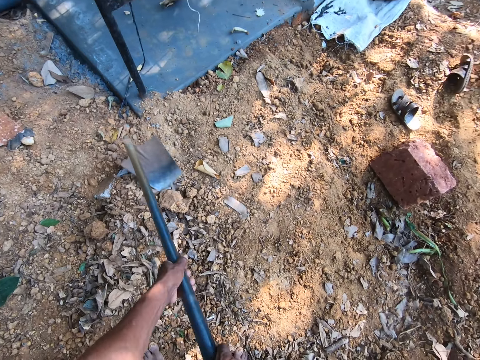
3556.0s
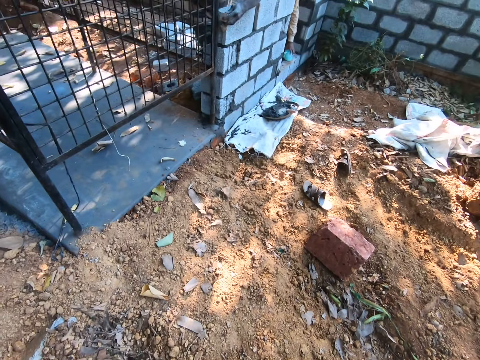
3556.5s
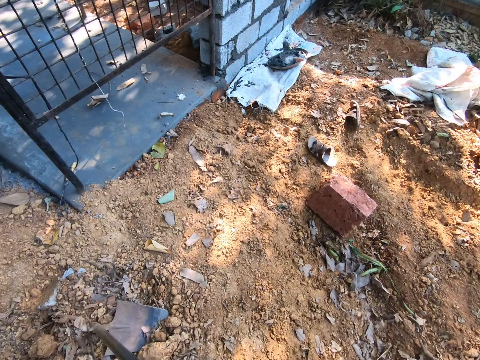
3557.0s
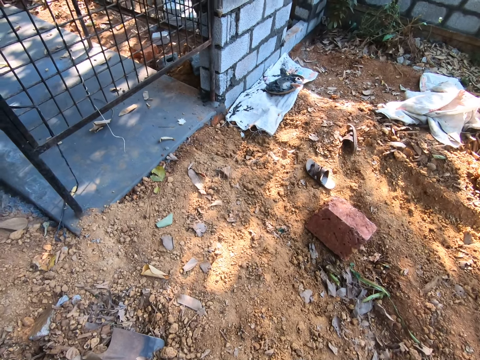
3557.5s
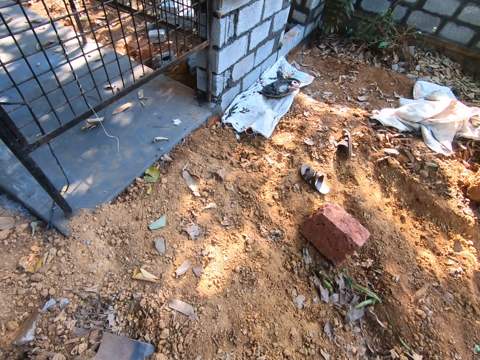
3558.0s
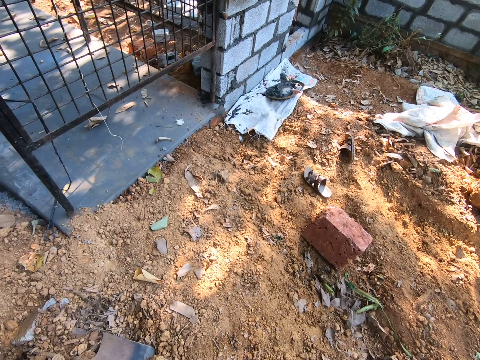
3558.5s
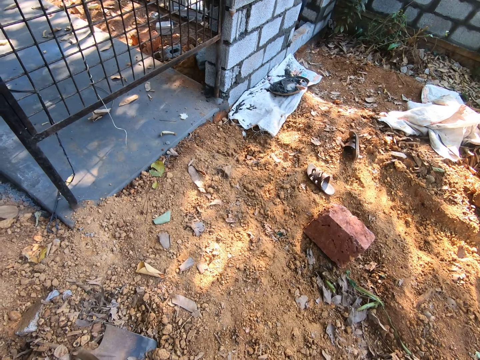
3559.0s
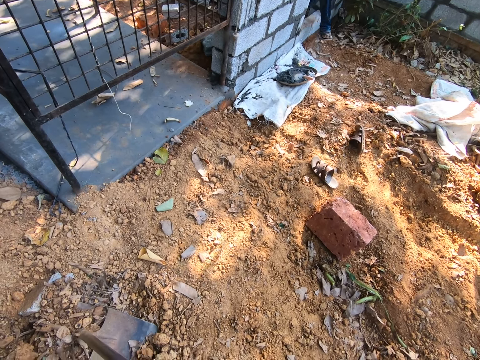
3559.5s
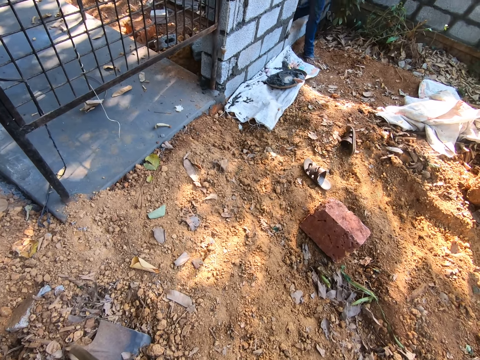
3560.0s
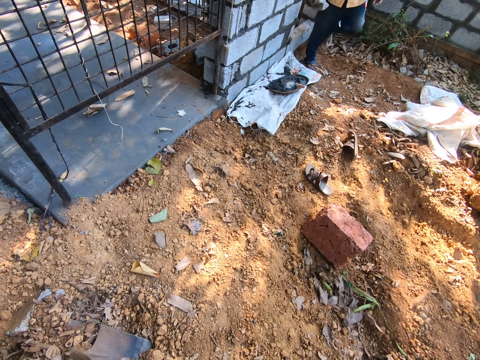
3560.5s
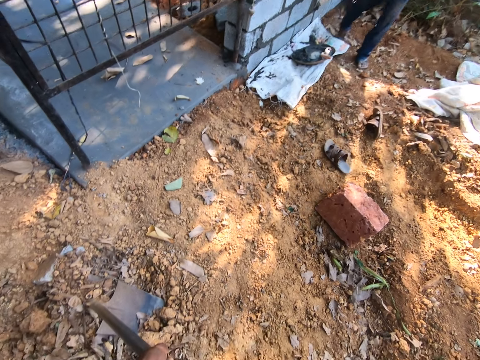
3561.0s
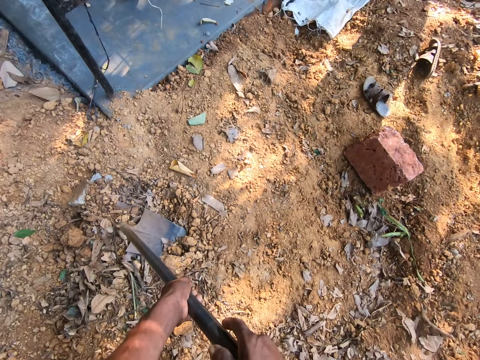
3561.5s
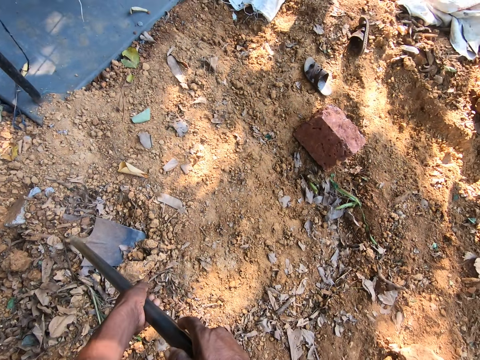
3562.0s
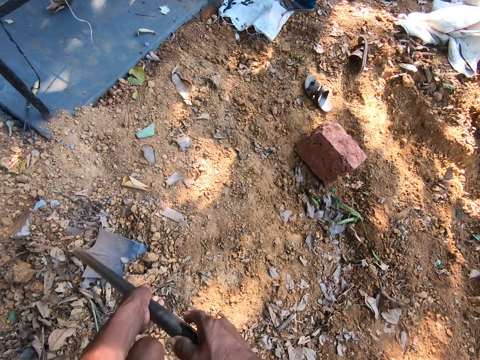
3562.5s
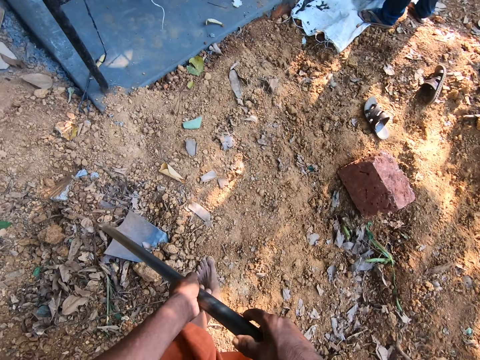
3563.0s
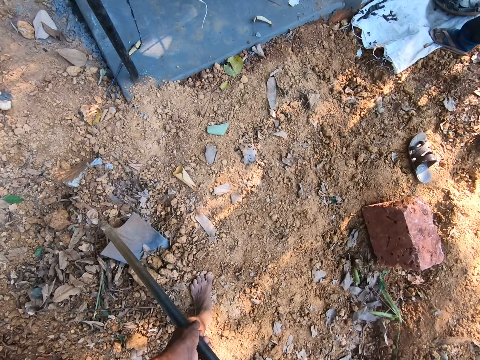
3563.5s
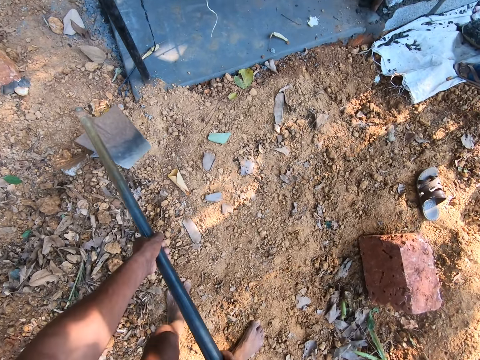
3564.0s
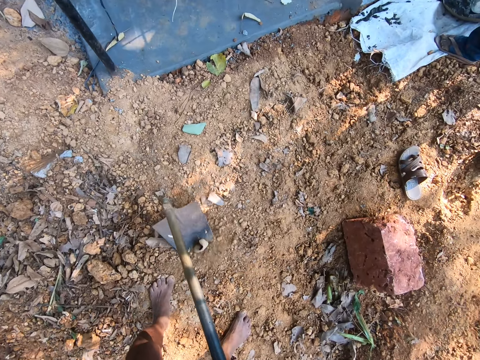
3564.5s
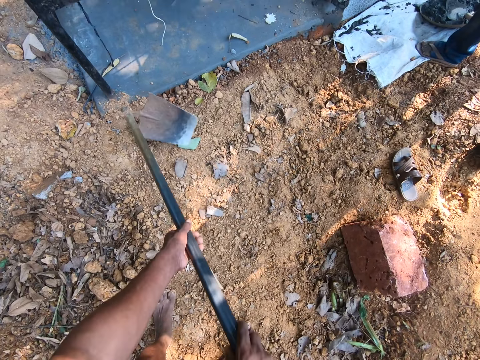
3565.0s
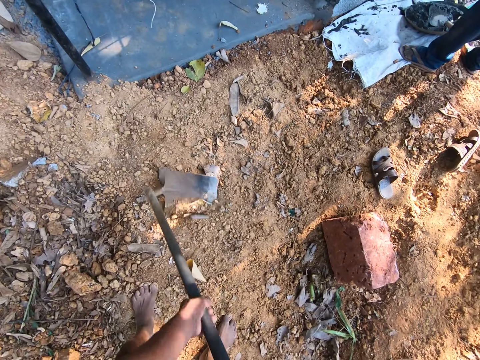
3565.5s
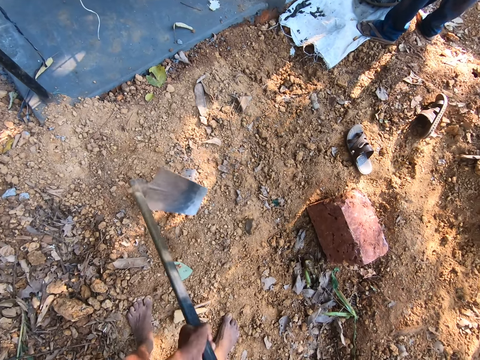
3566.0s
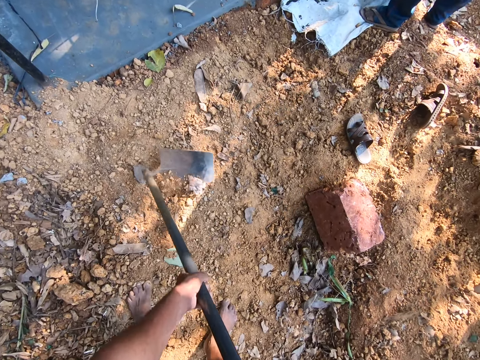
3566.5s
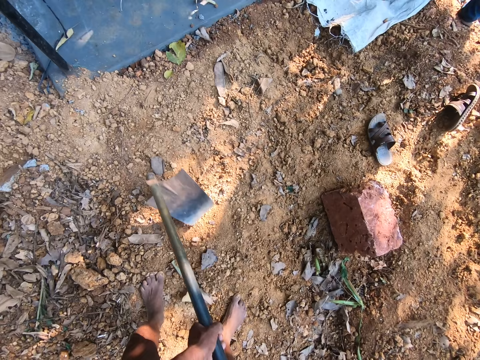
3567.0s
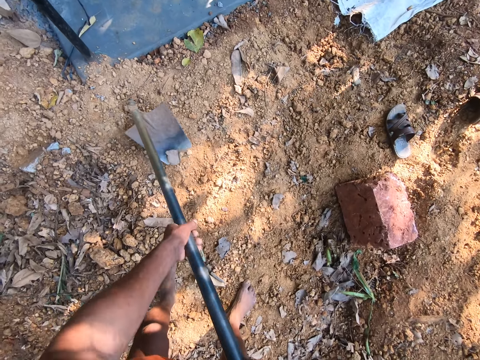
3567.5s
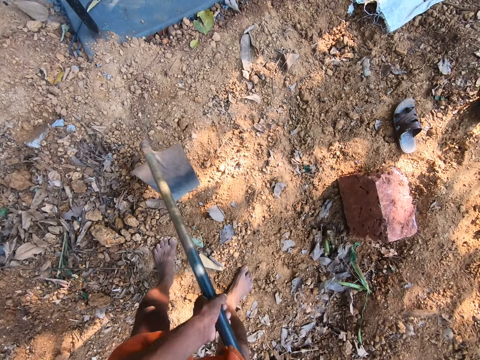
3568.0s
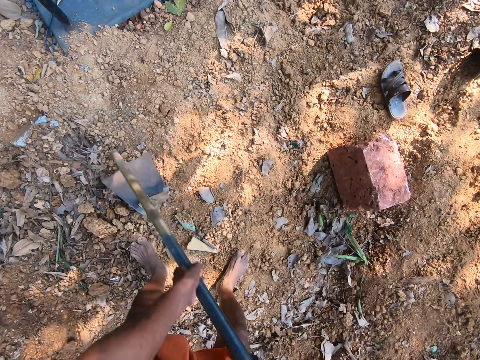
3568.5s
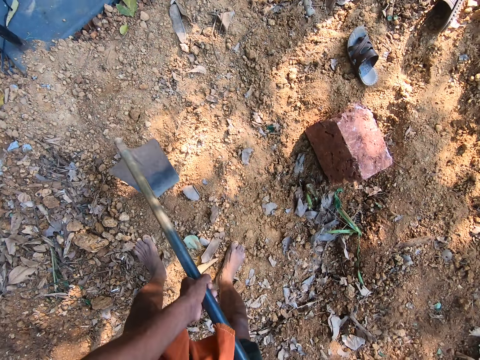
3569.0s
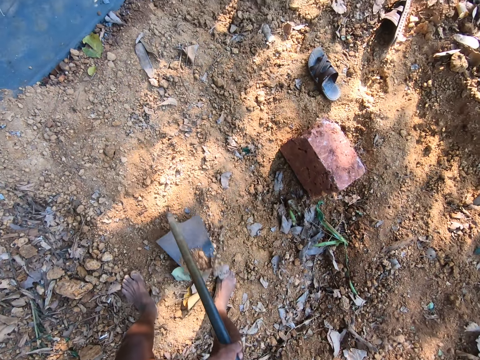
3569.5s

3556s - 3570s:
The camera wearer converses with a man. He holds the hoe on the ground in an upright position with both hands. The man talks to the camera wearer. The camera wearer talks to the man. He gathers debris on the ground with the hoe in his hands. The man talks to the camera wearer.

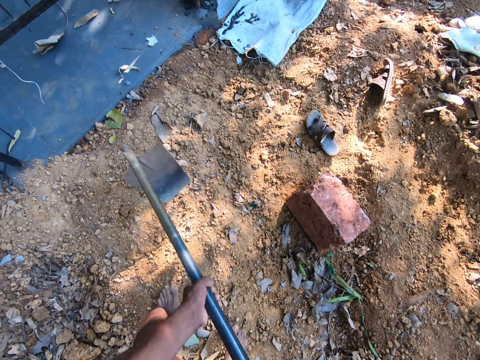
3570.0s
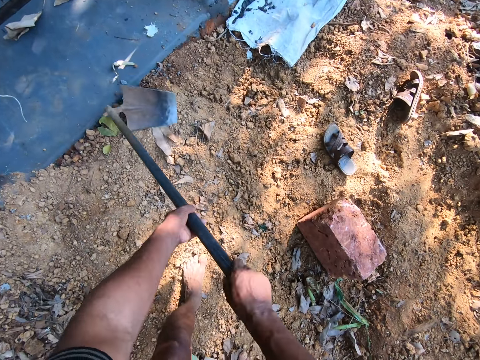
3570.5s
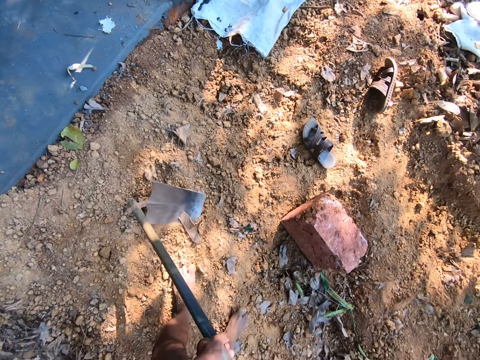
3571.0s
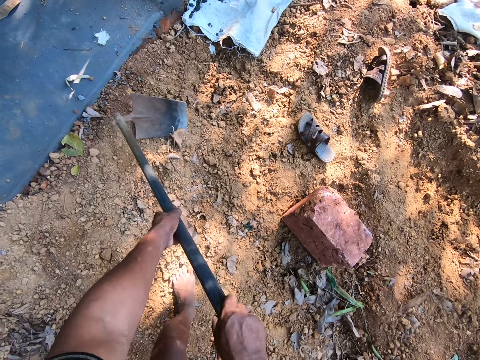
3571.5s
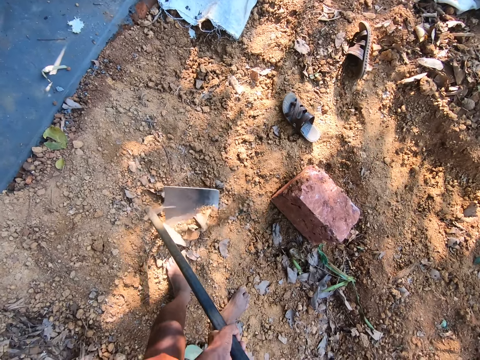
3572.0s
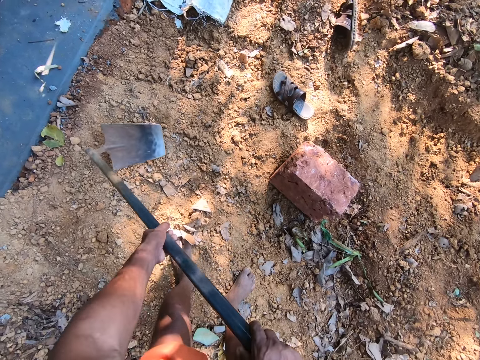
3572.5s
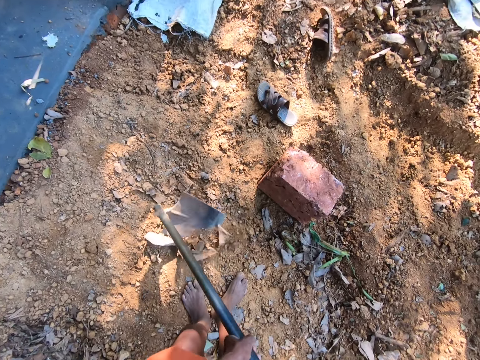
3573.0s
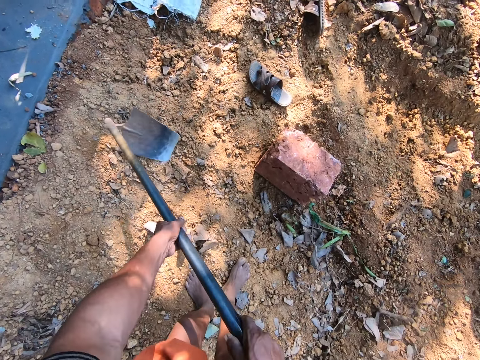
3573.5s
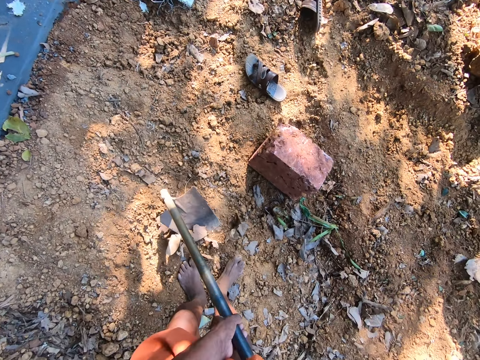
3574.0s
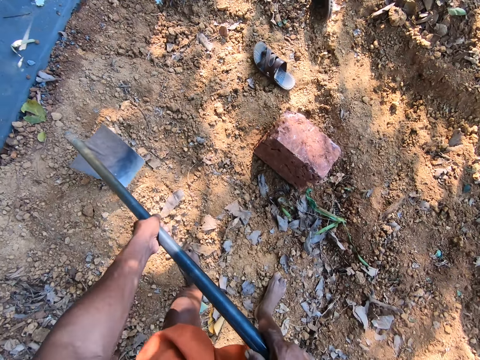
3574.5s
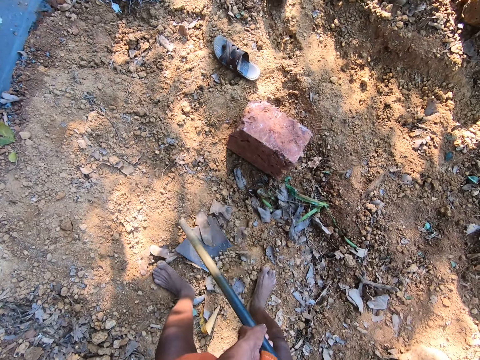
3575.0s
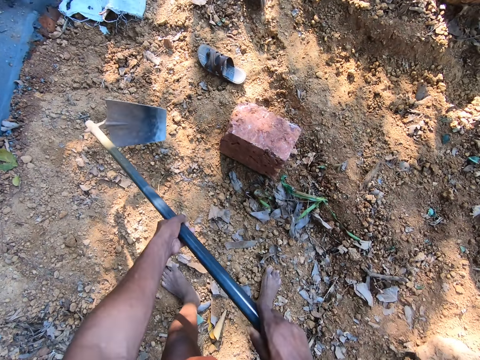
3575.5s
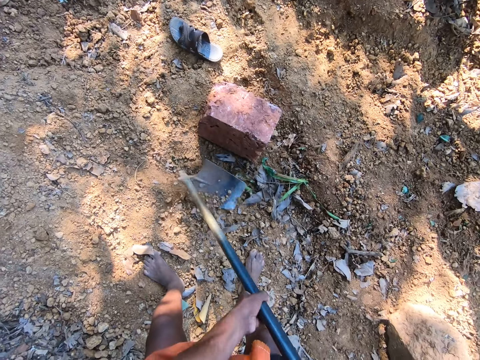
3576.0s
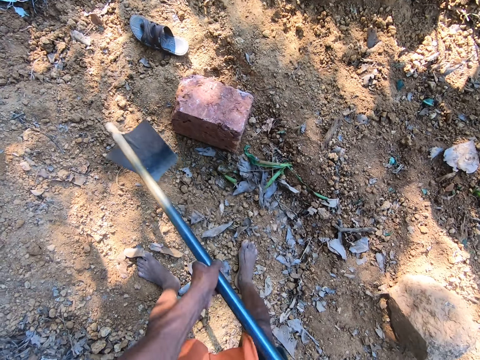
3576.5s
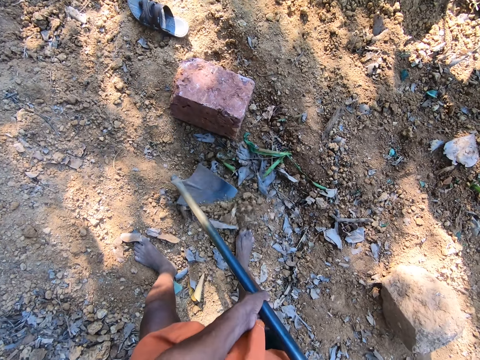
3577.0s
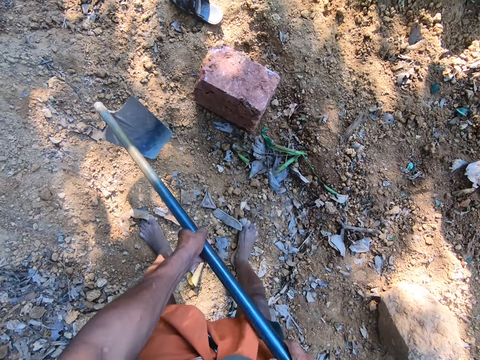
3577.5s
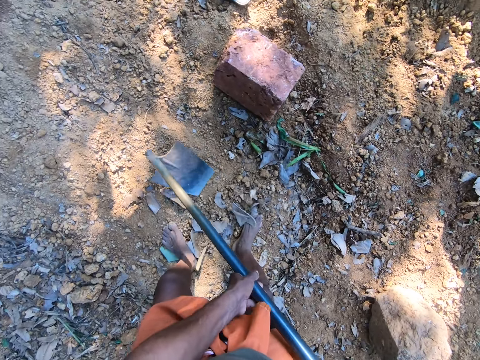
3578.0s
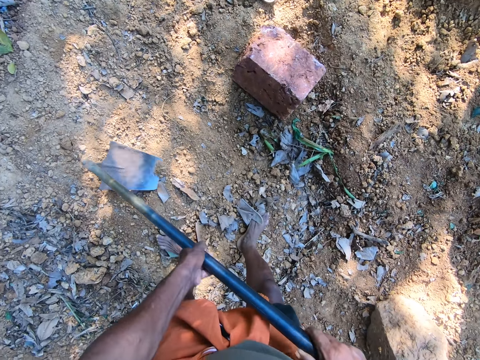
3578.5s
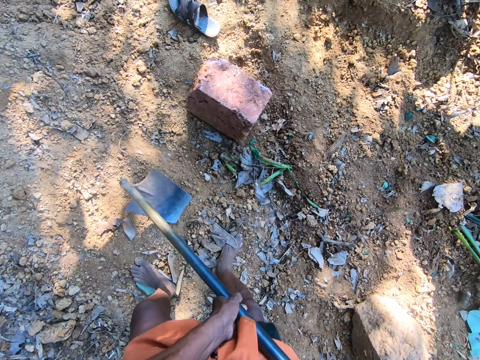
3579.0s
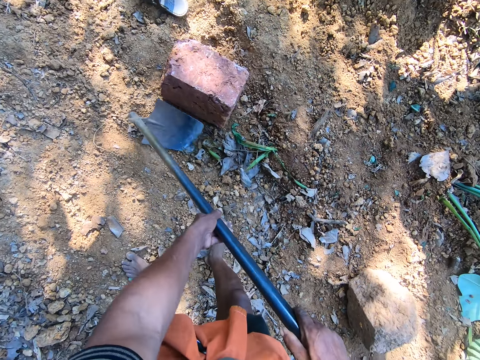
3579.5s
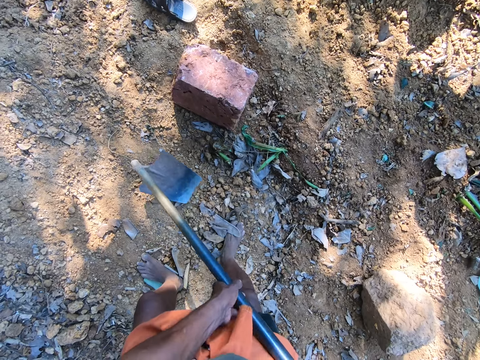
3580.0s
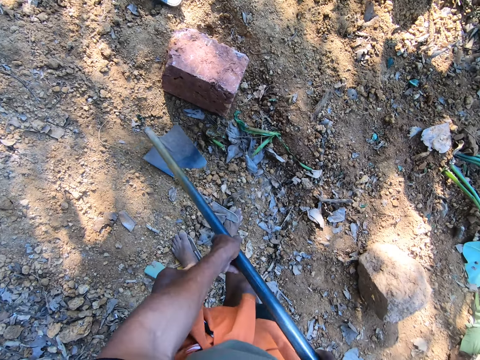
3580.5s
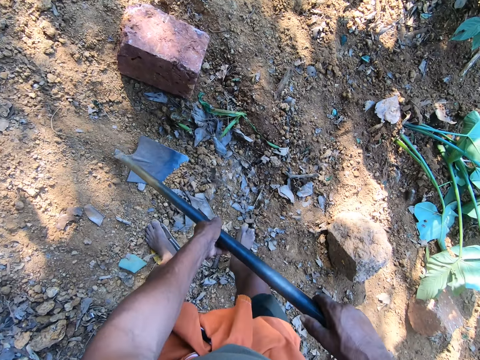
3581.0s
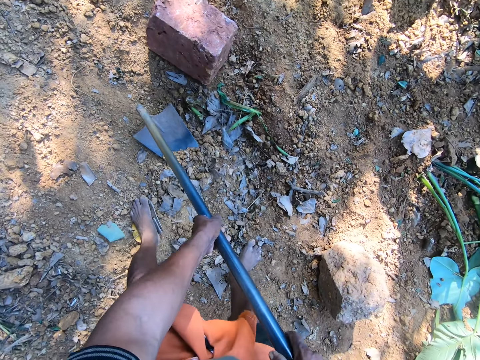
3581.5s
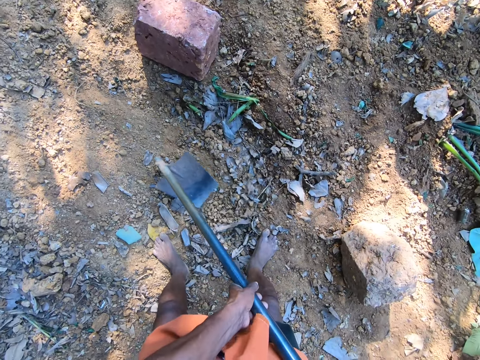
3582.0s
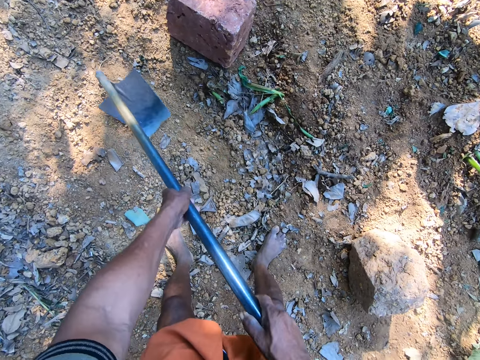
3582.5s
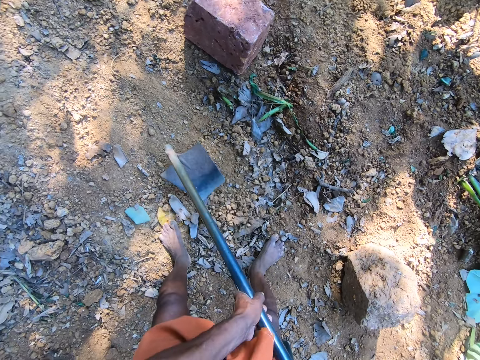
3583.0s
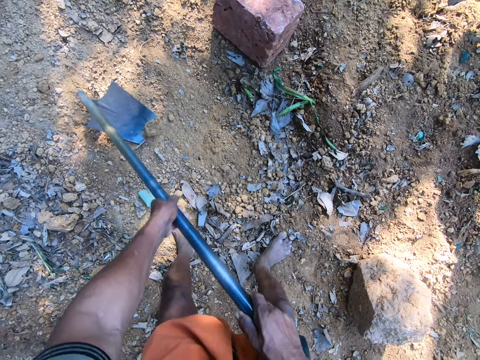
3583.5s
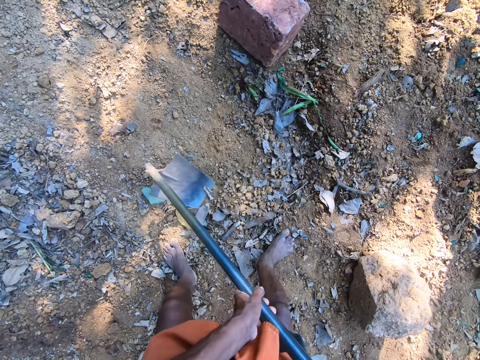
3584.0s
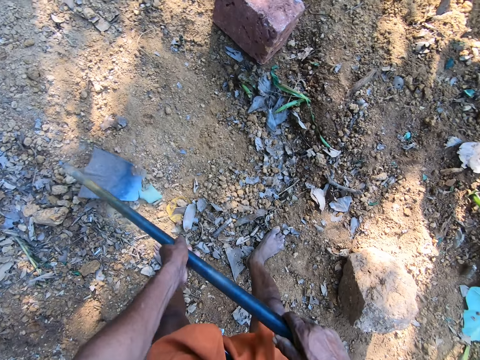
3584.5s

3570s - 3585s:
The camera wearer uses a shovel to dig. They dig, move a step and dig.
